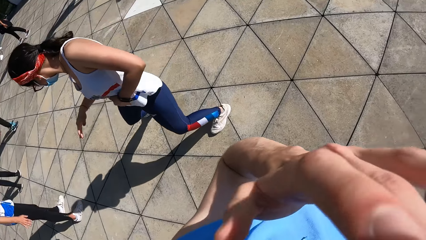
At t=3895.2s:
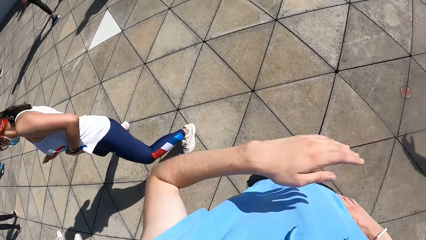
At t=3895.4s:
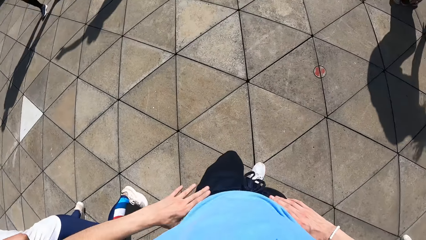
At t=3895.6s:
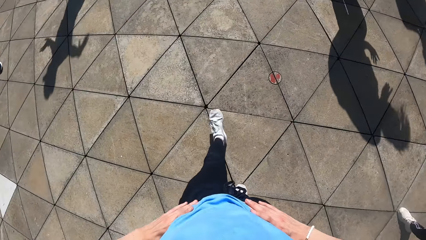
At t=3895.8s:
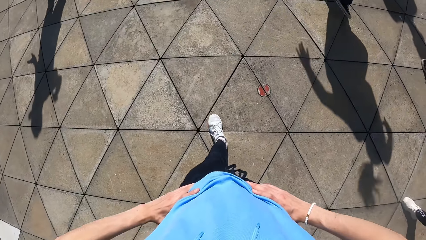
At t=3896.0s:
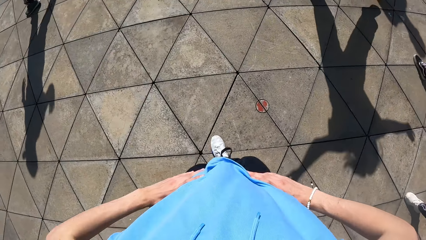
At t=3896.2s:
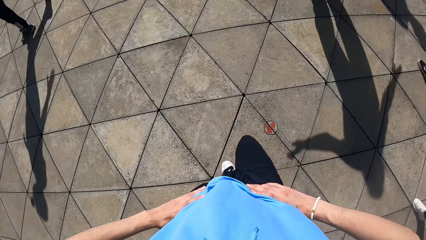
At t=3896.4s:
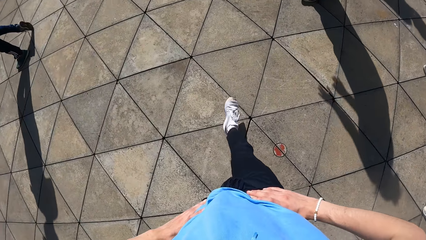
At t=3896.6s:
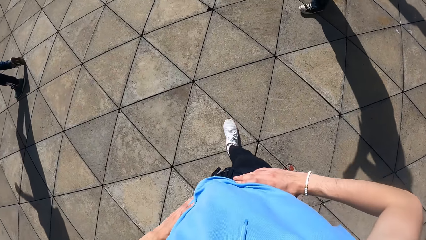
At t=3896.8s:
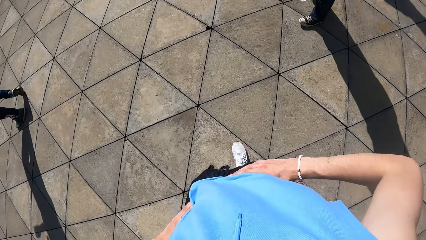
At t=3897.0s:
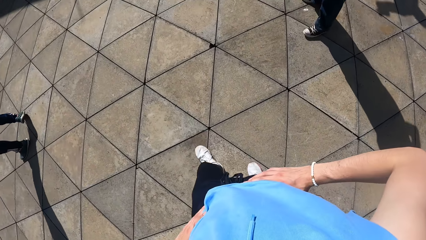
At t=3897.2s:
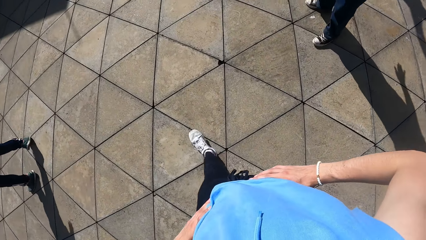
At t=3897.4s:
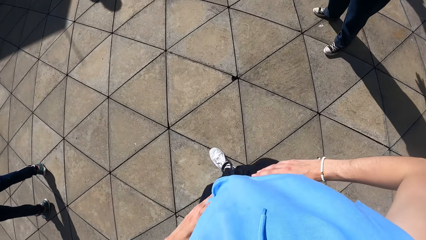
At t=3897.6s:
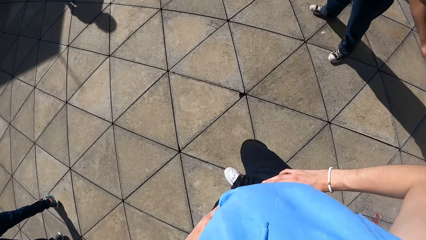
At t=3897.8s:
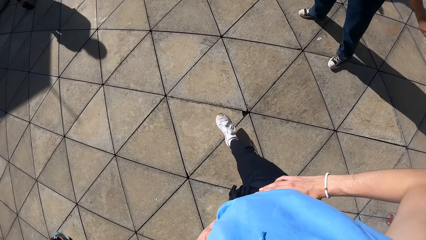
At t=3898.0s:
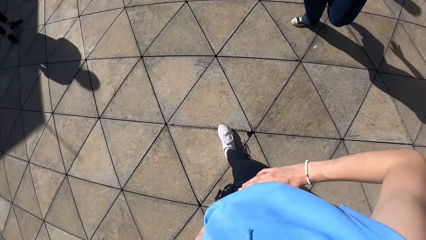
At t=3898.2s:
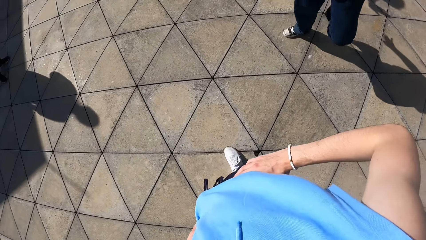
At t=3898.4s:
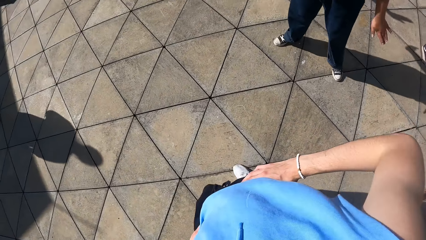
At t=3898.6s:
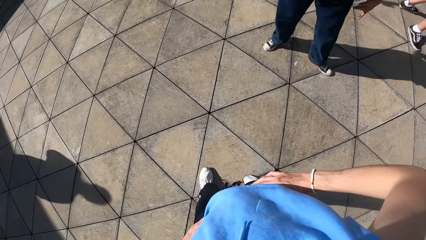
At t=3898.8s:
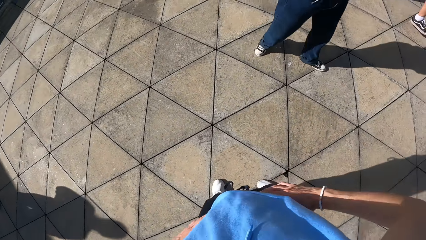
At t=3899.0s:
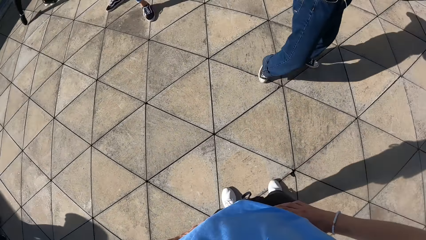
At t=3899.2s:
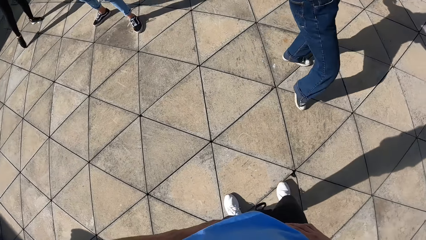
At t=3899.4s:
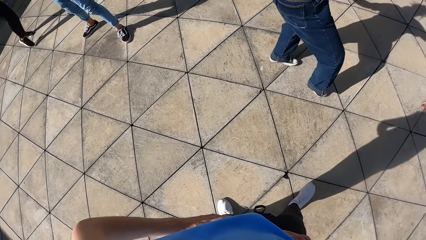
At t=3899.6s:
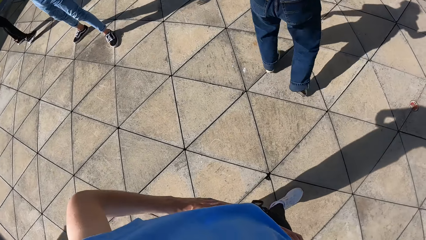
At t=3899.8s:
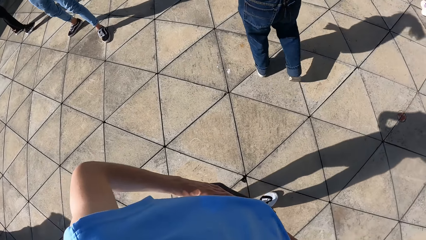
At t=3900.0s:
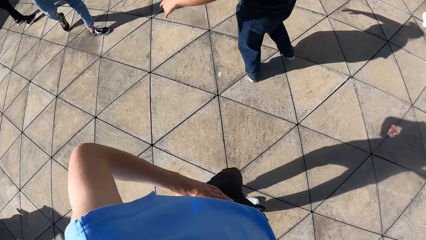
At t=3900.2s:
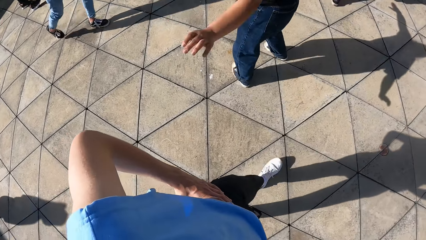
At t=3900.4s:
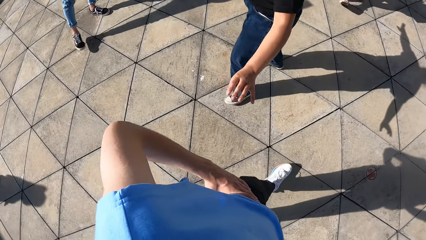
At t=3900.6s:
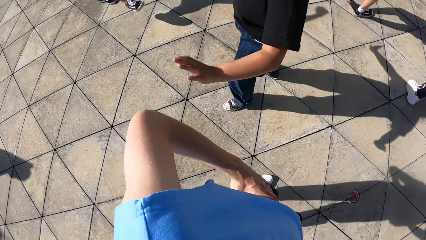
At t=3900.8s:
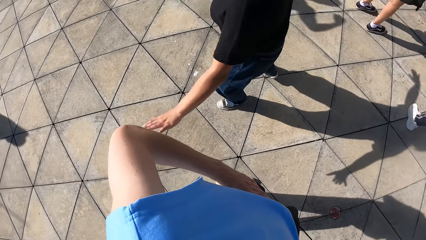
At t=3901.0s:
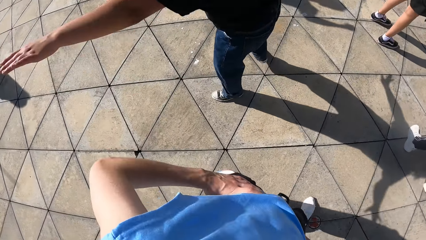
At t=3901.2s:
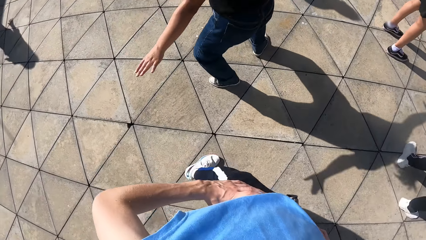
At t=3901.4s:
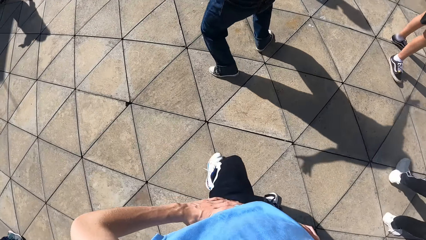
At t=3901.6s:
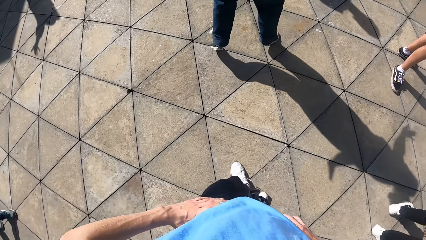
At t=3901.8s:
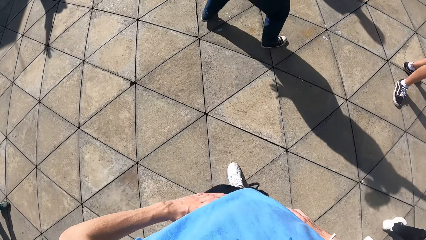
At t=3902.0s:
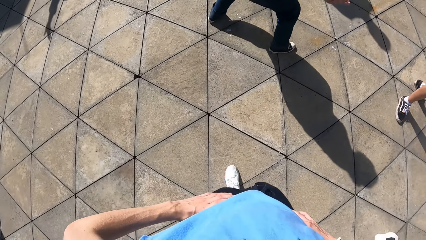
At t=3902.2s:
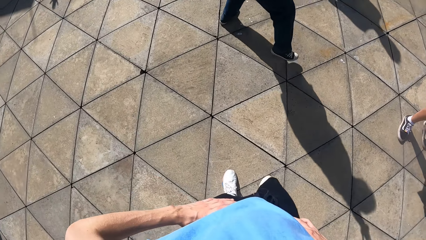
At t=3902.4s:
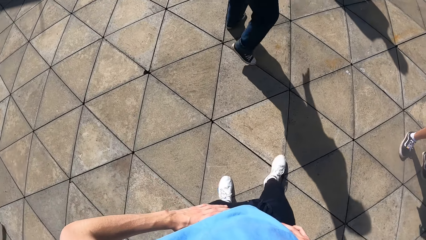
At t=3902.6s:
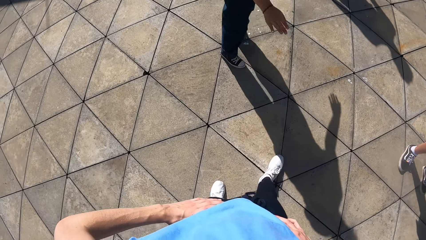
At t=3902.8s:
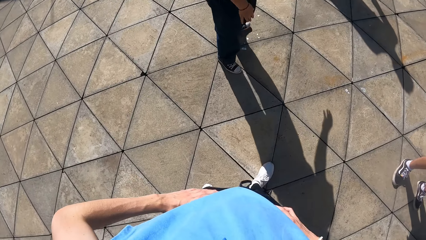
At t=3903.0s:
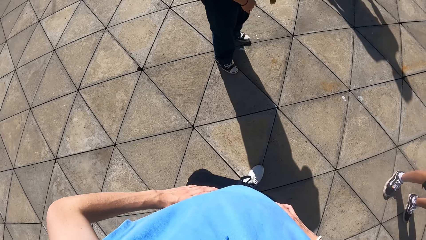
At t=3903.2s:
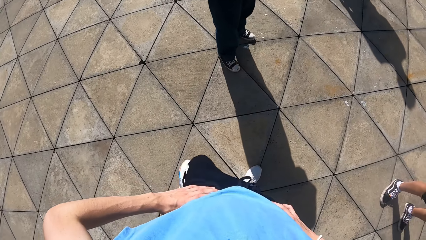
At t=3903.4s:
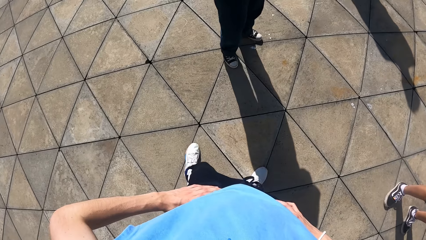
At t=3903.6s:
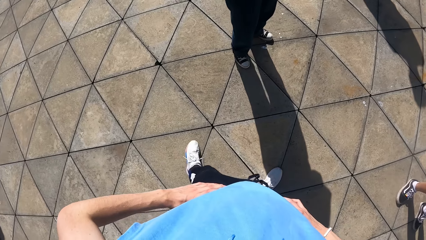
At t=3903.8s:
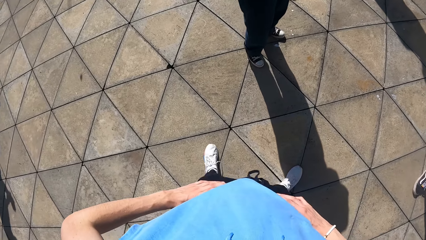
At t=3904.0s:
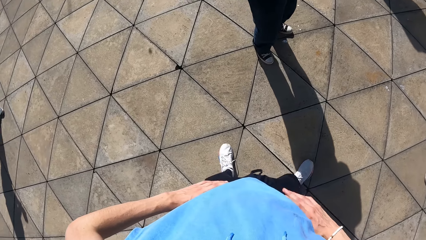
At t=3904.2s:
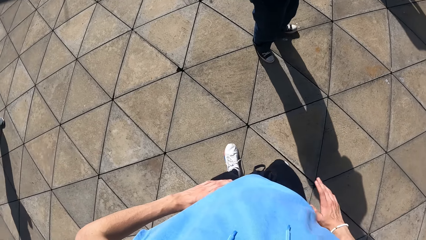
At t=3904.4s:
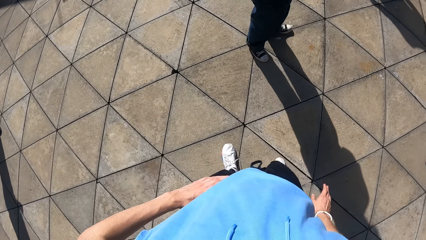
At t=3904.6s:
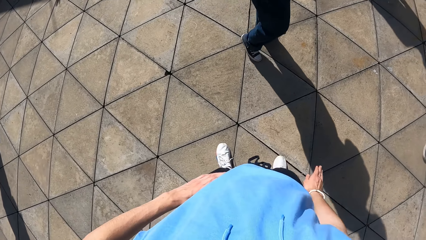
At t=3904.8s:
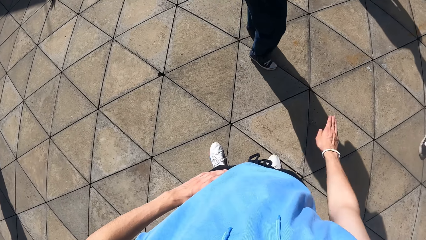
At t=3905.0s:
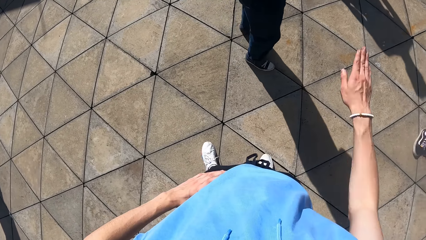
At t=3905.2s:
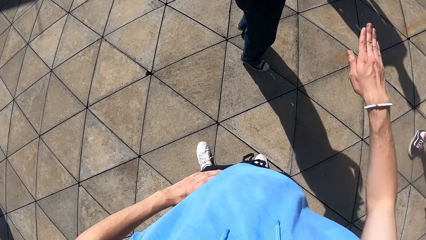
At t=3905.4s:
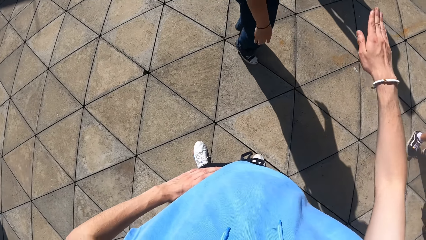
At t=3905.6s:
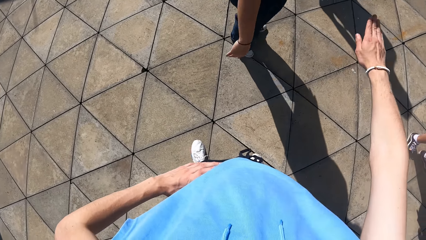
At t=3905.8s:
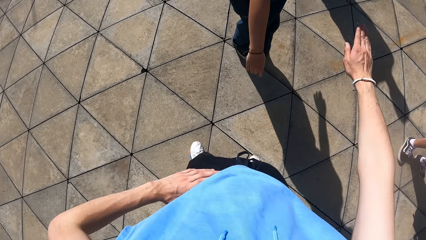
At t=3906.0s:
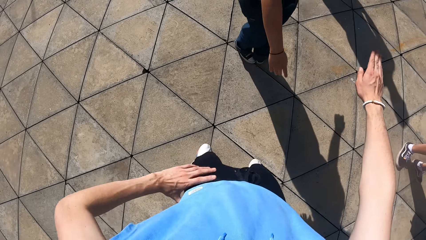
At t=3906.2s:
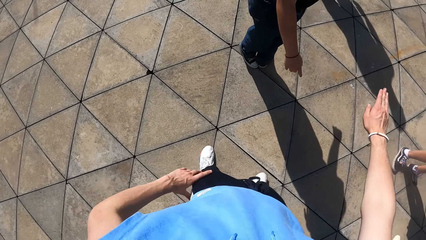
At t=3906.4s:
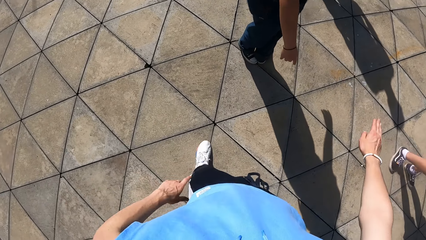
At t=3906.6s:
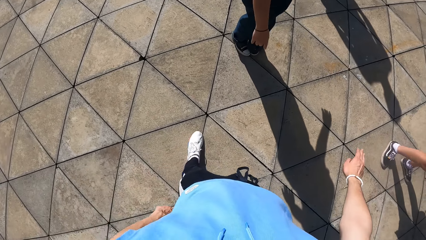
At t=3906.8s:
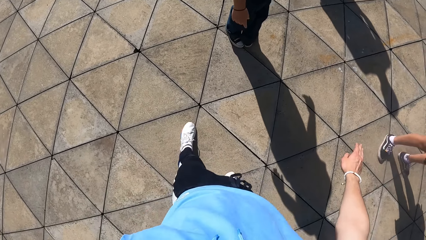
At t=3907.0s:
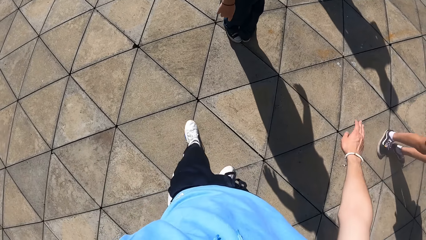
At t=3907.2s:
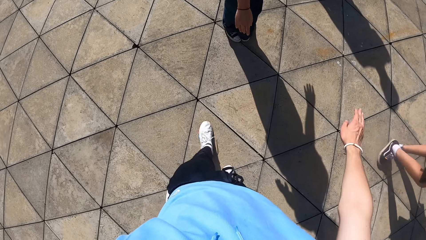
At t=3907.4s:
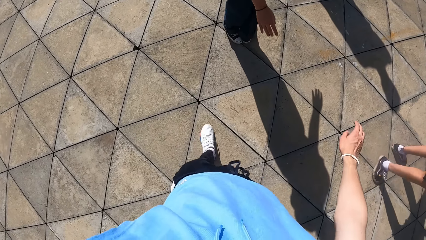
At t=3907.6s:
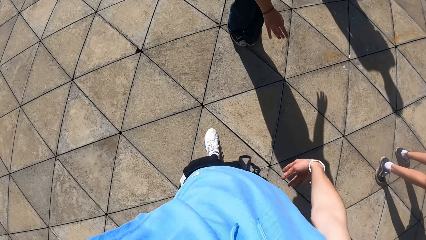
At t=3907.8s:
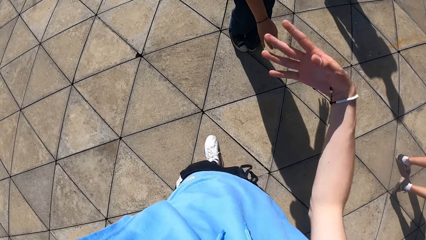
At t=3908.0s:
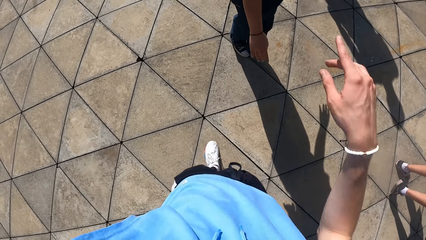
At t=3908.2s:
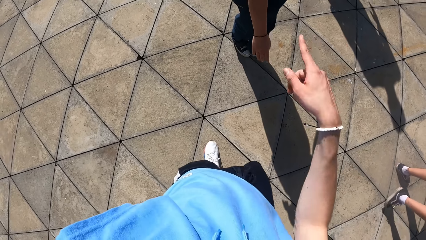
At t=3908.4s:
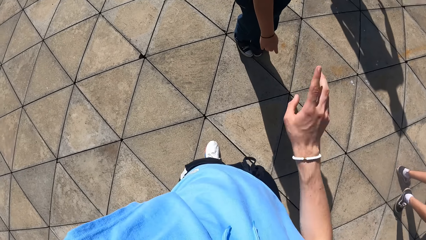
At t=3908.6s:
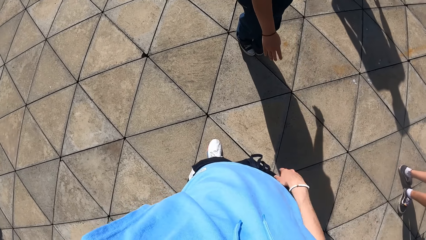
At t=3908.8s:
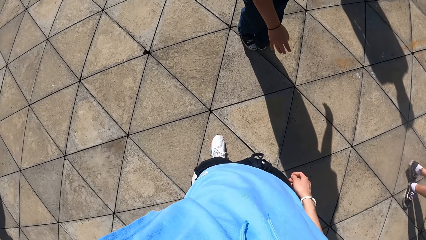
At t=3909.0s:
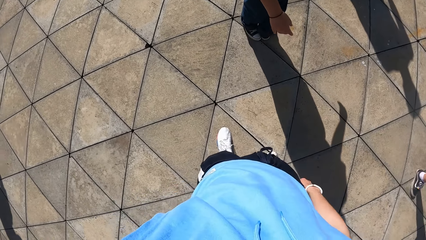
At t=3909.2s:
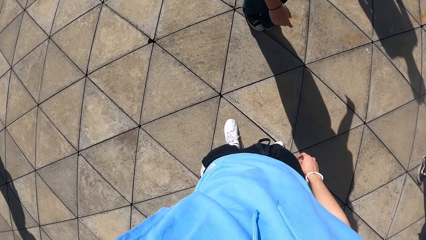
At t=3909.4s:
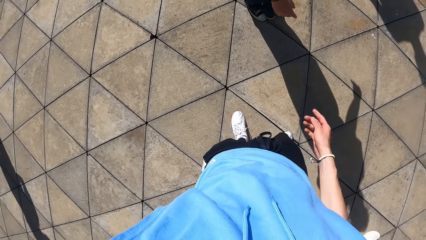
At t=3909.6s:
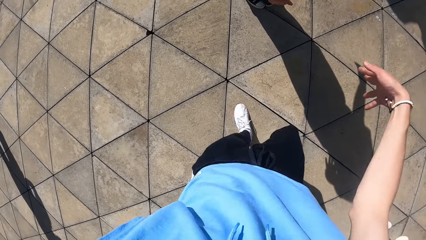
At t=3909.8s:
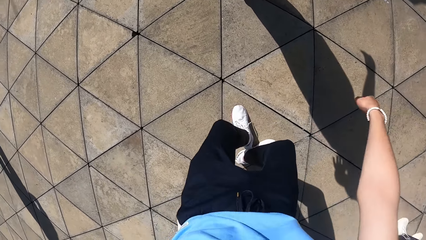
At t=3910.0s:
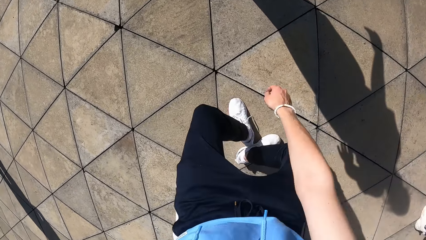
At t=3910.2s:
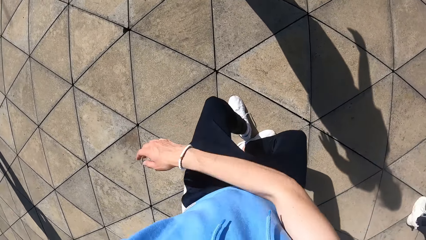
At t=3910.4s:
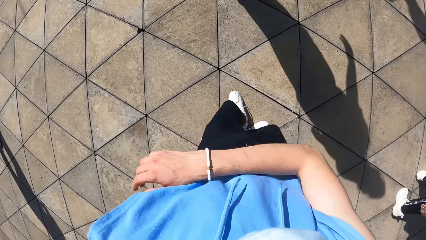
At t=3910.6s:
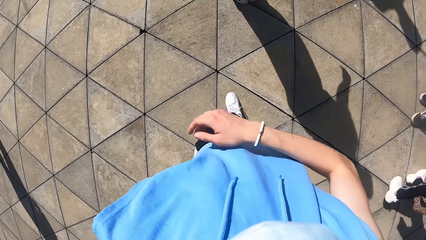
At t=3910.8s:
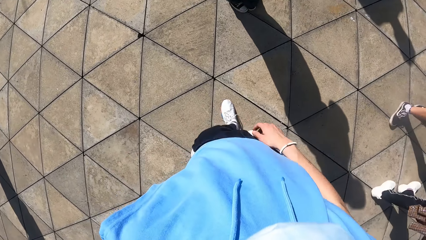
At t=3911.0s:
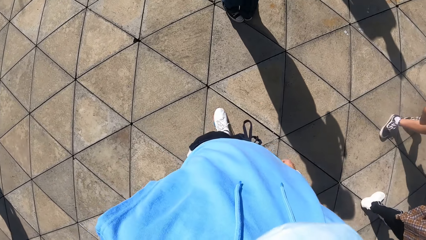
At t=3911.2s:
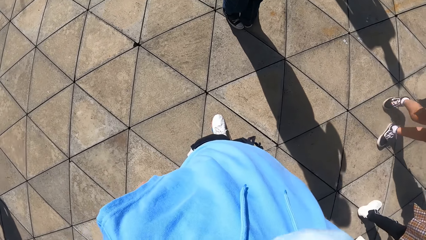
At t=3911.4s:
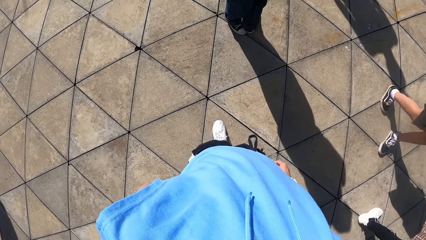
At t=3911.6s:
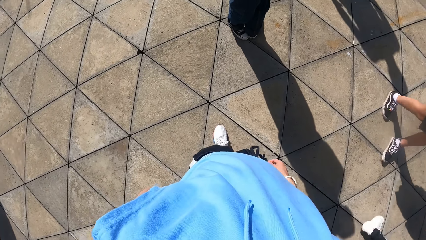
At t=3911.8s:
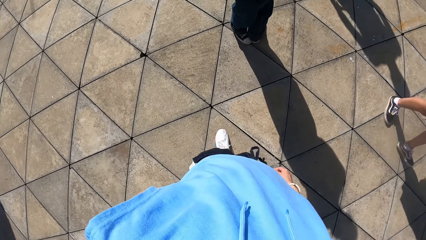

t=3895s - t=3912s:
The camera wearer moves his hand to his face. He walks around the ground. He watches a woman do some dance moves. The woman interacts with the camera wearer. The camera wearer walks around the ground. He teaches some dance moves.
